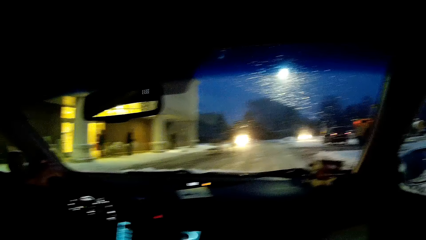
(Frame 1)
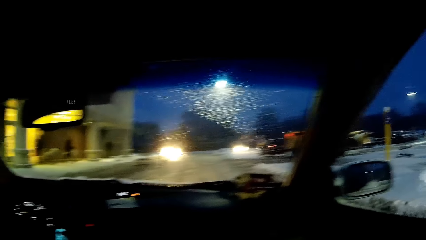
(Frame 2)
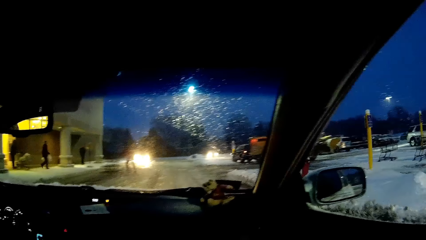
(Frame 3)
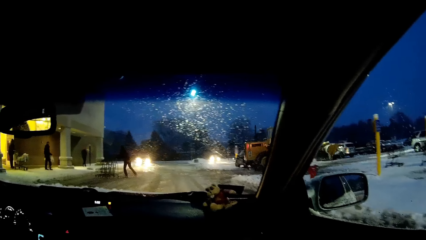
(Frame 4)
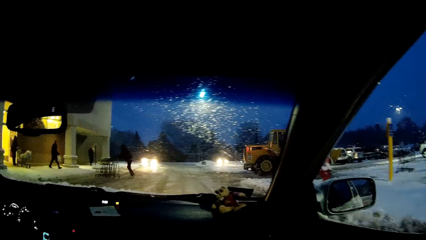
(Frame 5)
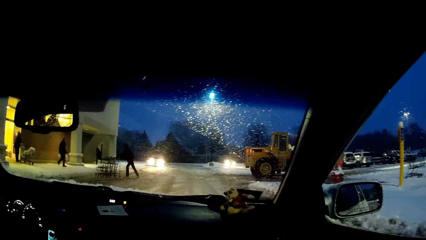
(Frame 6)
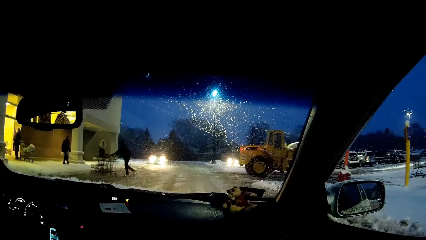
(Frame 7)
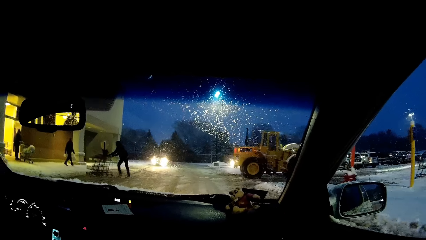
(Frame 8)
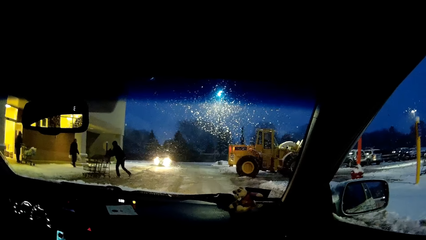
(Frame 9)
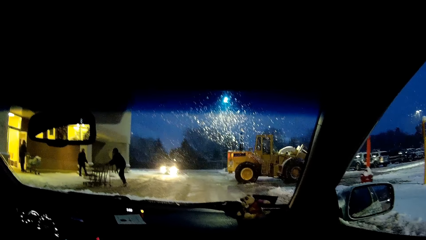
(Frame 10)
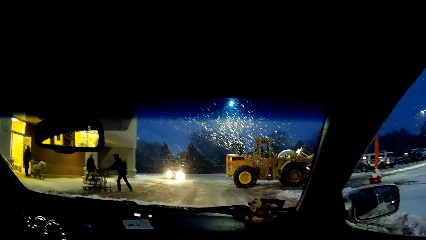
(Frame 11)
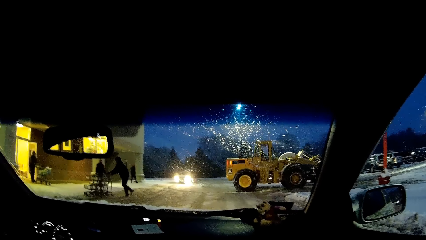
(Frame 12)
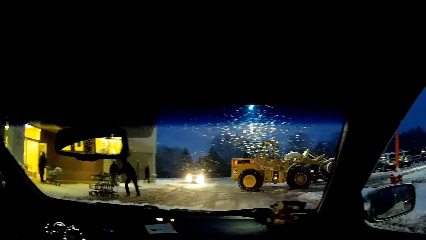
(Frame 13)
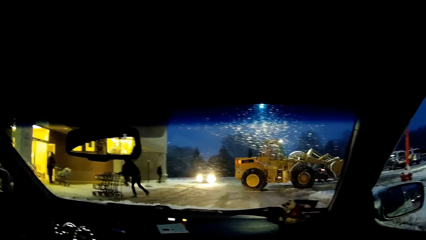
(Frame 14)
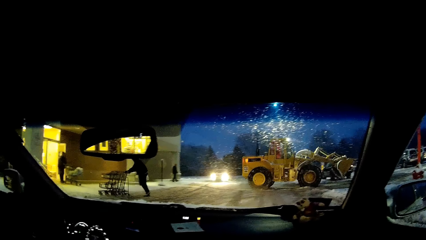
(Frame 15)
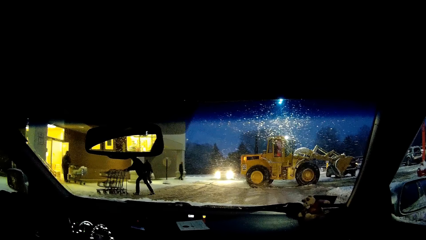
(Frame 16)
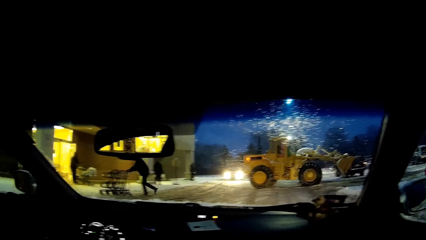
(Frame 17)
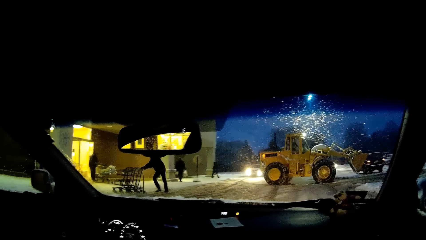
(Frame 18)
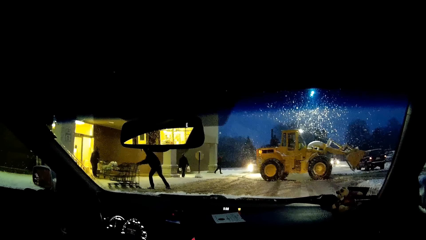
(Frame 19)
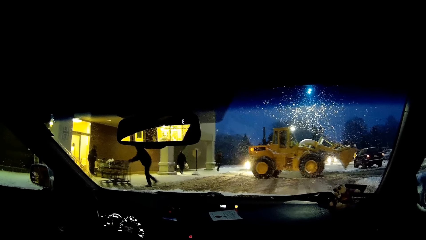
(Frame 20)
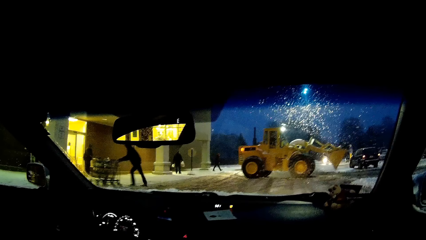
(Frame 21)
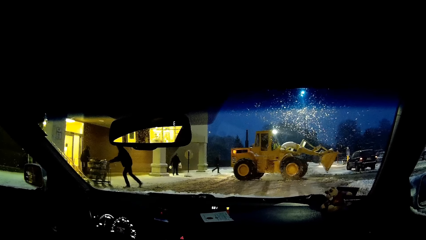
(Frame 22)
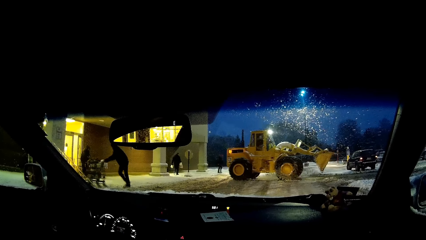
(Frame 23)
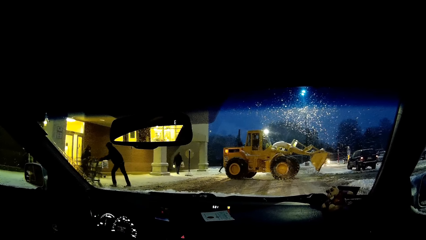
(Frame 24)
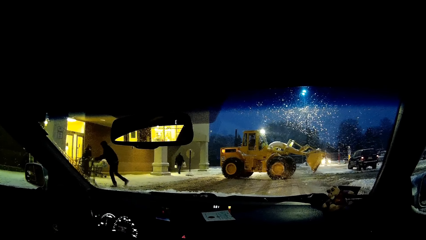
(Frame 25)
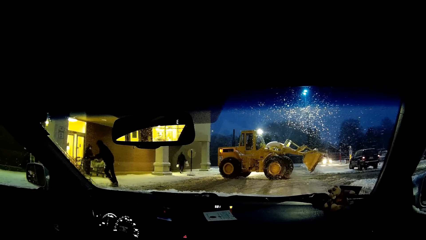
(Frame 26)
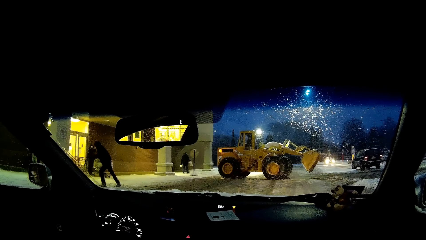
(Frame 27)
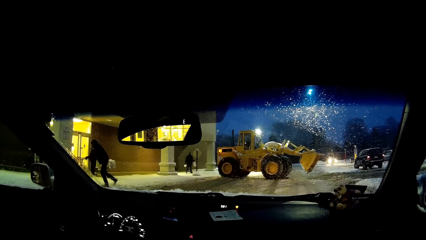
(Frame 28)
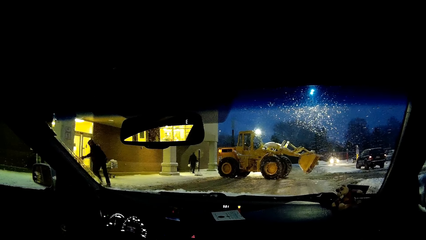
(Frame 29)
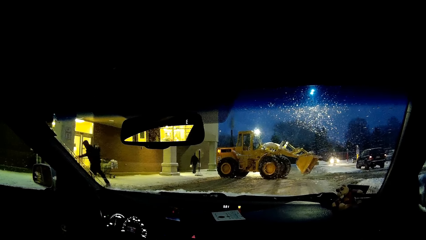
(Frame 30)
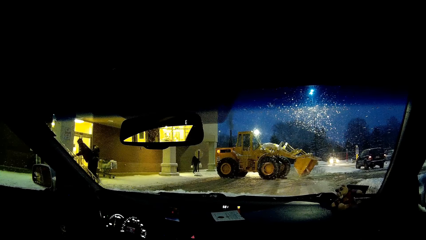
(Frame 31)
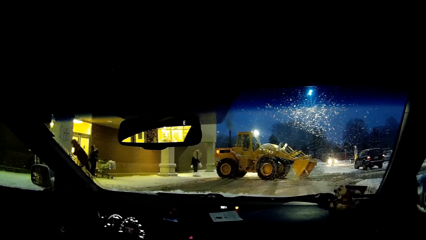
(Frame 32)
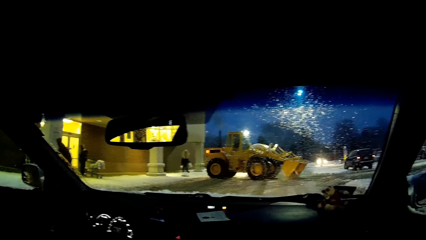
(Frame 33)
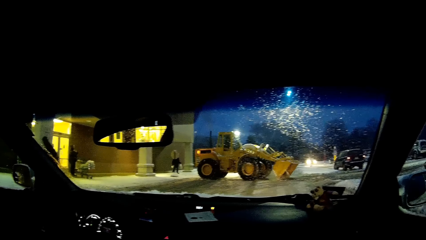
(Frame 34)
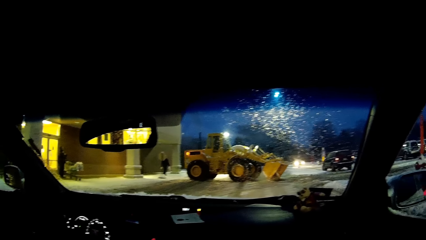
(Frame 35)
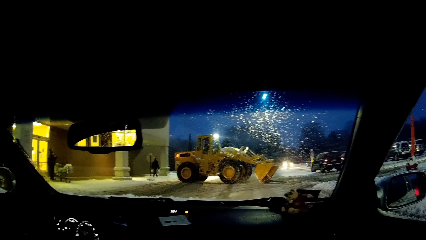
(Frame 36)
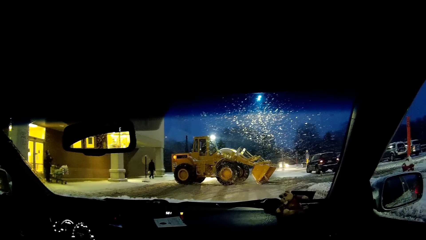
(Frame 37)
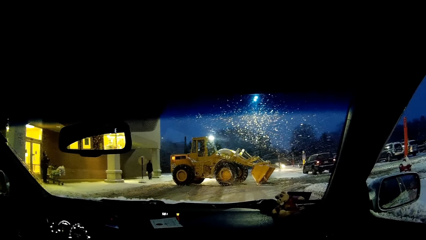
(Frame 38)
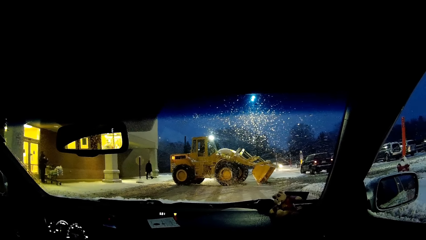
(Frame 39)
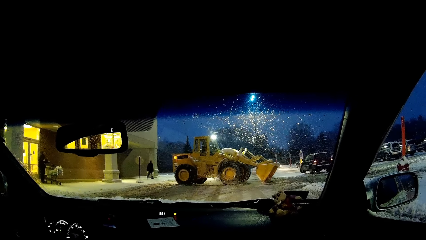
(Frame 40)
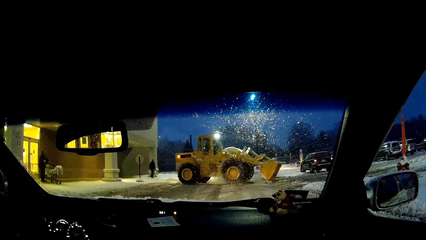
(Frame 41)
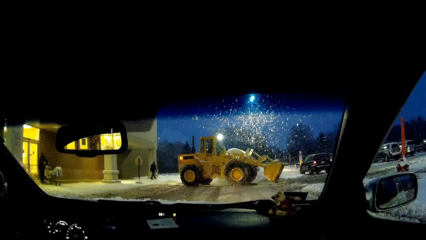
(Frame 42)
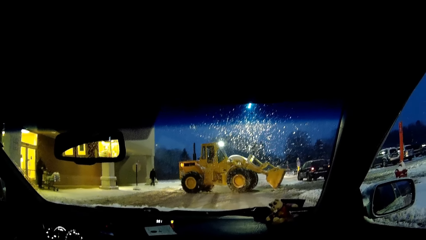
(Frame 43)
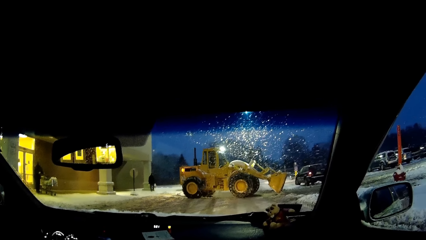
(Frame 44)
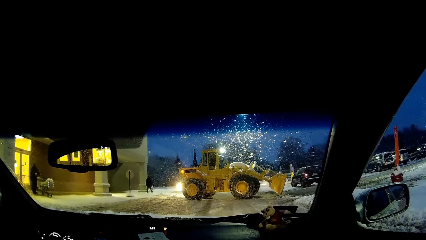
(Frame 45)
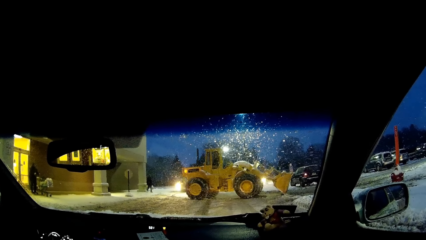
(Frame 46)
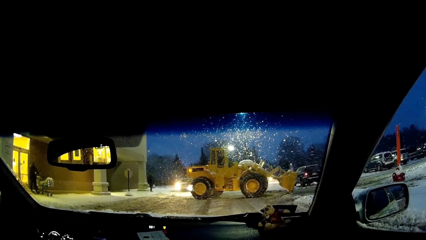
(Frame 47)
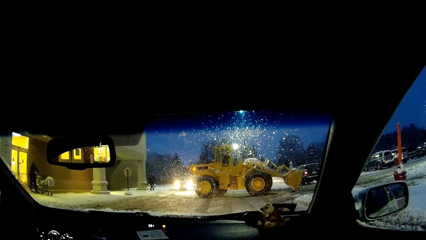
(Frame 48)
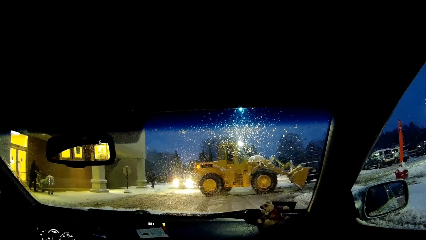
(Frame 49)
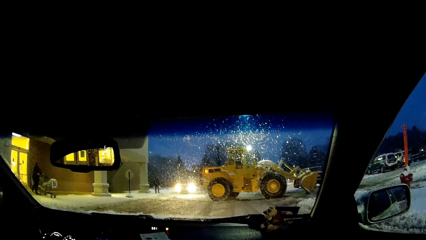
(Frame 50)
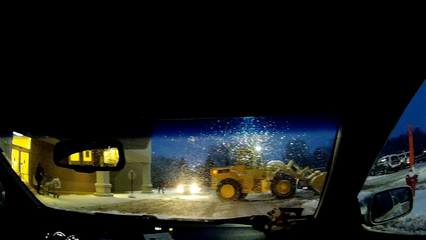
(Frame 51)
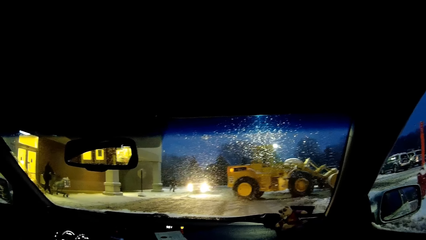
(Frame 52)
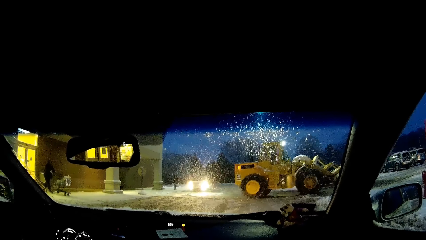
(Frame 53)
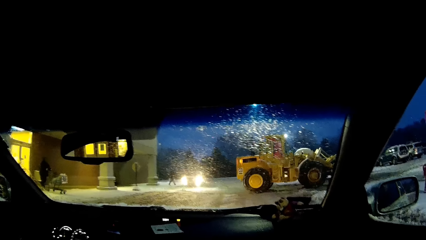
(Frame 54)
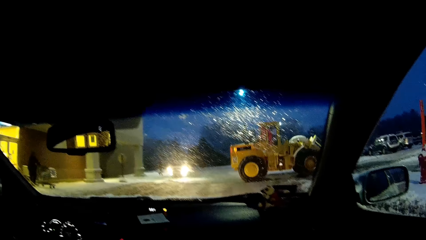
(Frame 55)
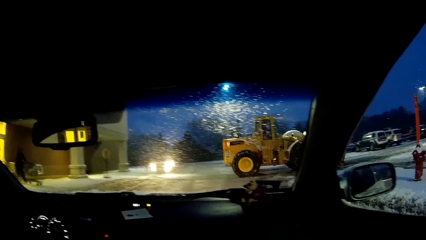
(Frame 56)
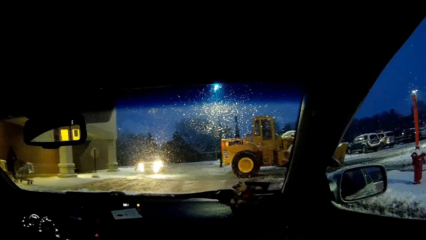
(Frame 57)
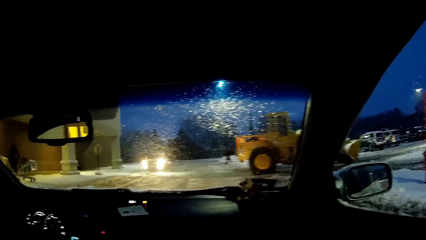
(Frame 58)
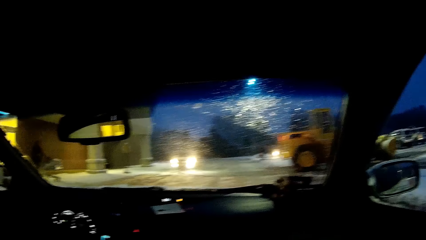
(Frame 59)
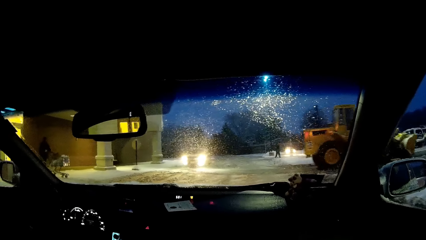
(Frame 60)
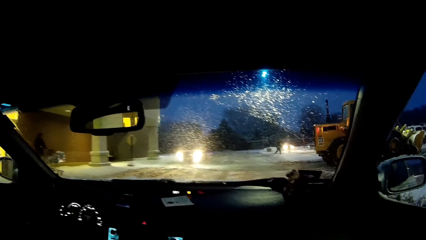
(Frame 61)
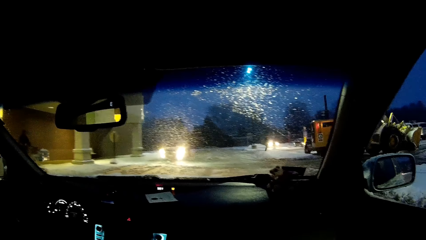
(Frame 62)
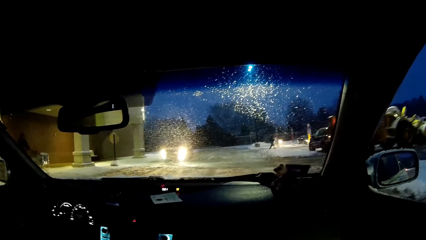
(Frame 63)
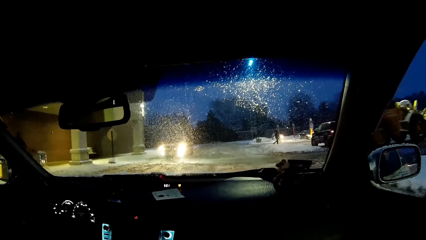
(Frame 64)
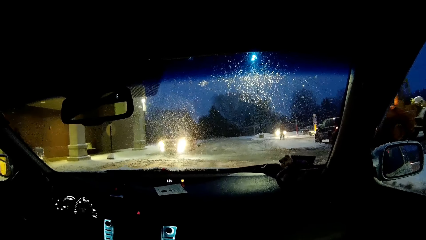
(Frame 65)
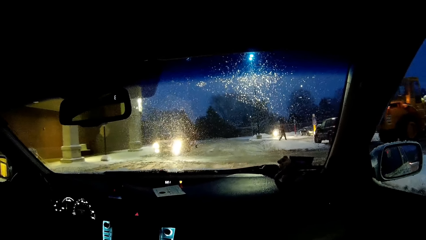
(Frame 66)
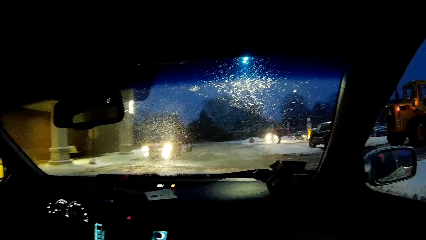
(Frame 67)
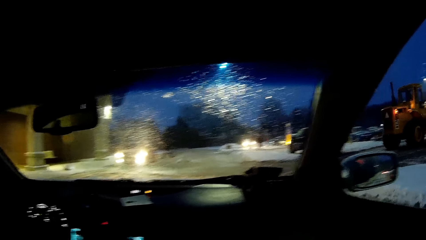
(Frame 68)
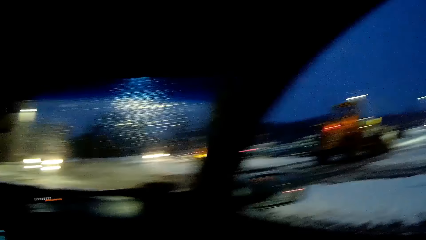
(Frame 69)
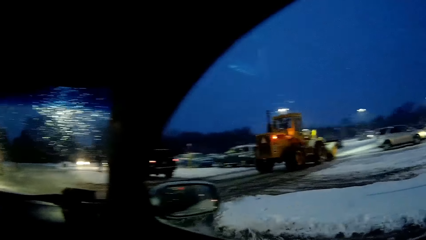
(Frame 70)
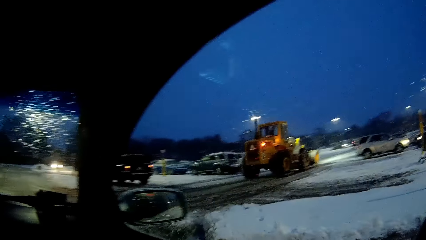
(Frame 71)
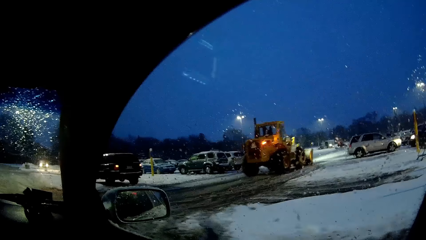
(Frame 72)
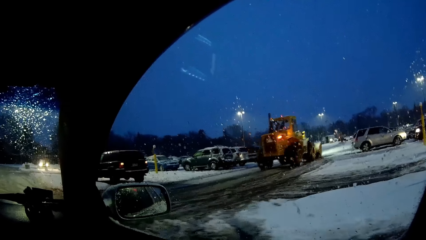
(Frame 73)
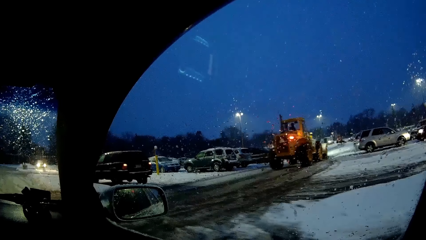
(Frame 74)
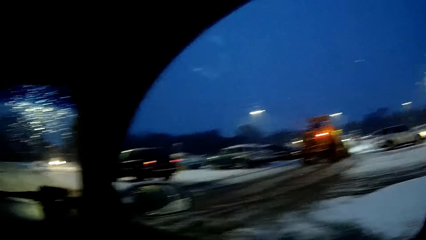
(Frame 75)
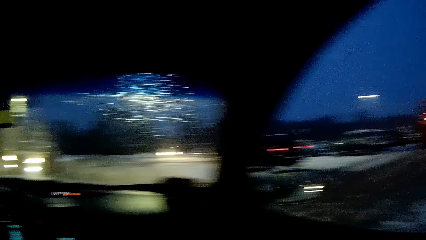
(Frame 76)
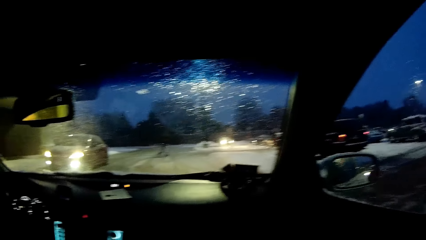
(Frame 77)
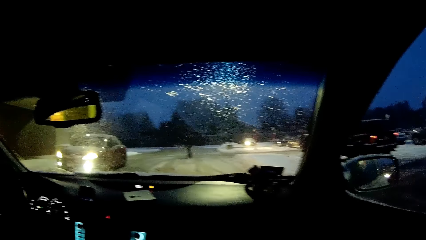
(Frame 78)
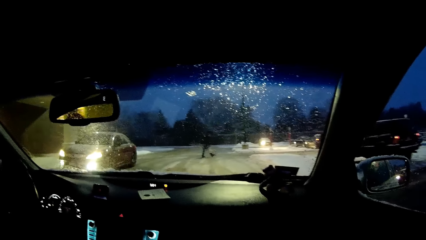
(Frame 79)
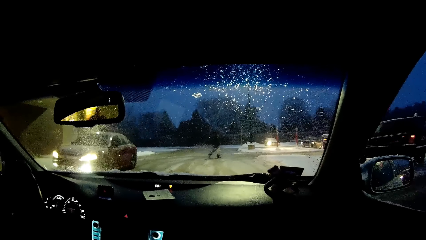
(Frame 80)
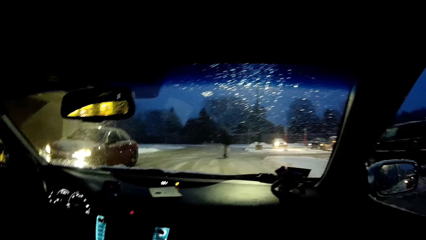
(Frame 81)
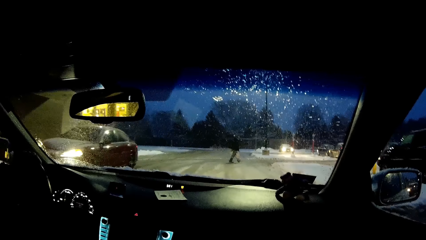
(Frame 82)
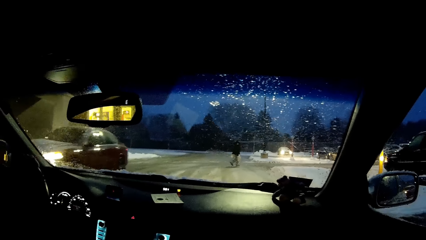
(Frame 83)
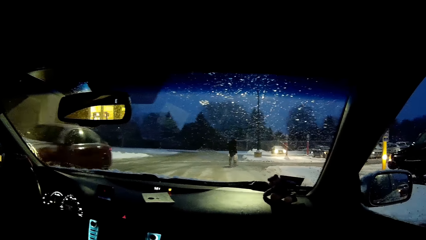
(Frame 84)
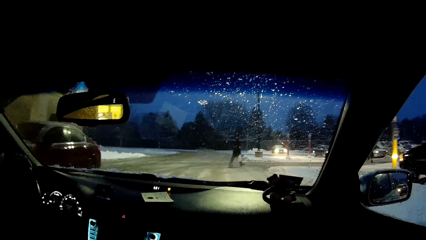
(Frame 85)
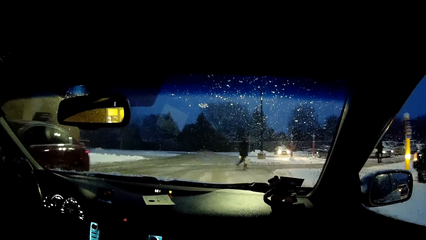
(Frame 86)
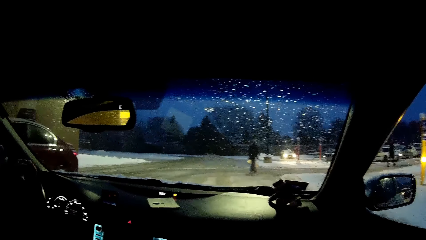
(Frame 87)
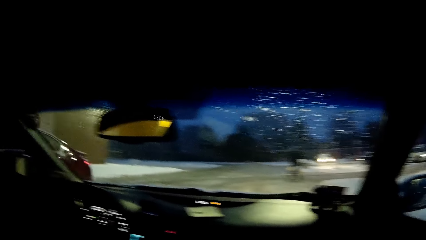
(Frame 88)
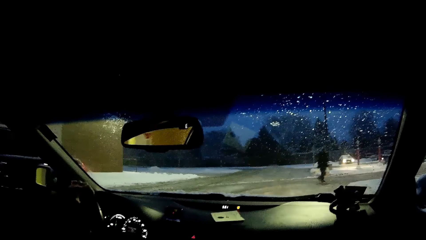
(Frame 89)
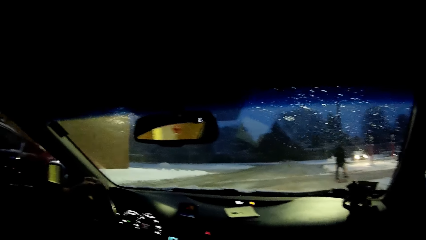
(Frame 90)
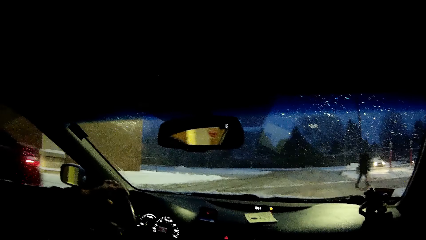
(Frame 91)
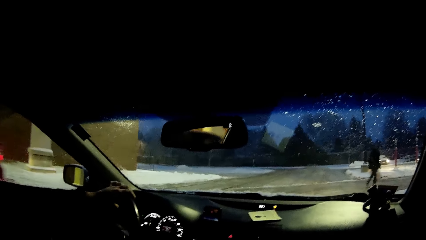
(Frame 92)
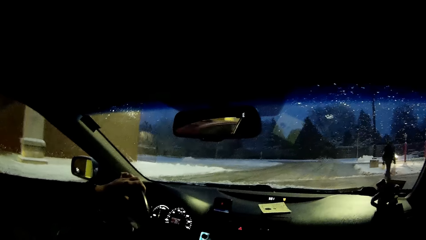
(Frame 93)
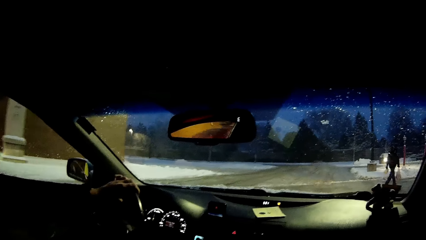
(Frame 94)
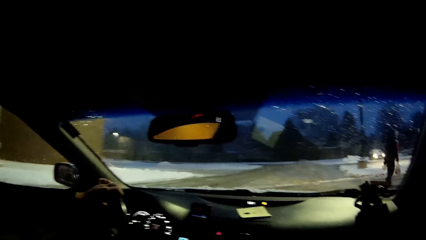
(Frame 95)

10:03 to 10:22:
A person carries a polythene bag. Another person walks on the snow. Another person holds a trolley. The camera wearer looks at the window. They look at the windscreen.
